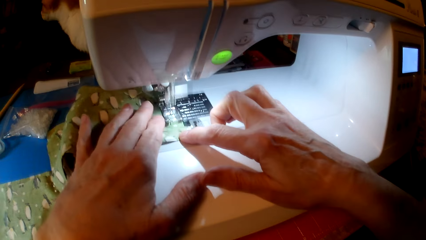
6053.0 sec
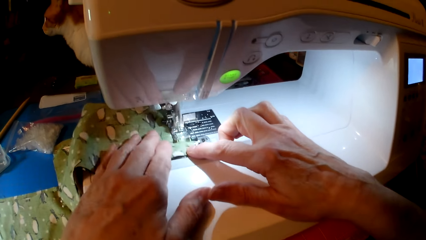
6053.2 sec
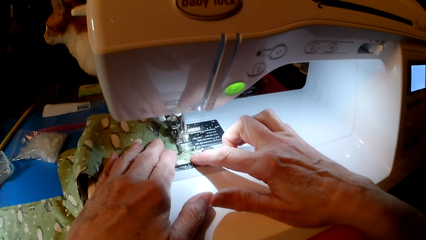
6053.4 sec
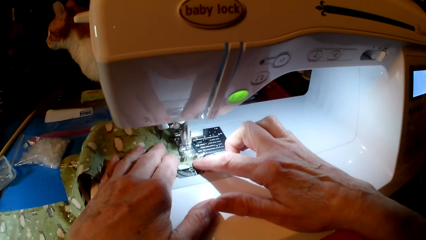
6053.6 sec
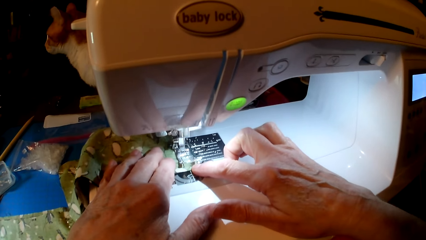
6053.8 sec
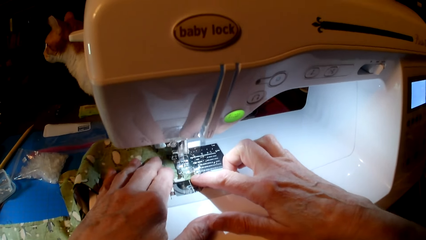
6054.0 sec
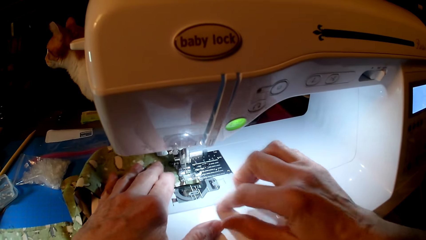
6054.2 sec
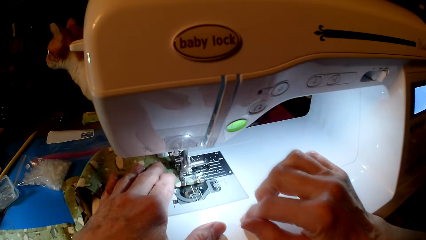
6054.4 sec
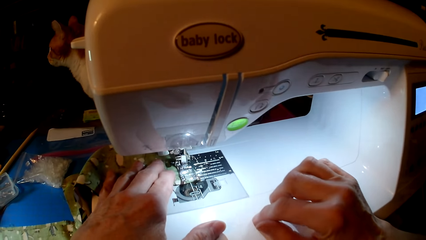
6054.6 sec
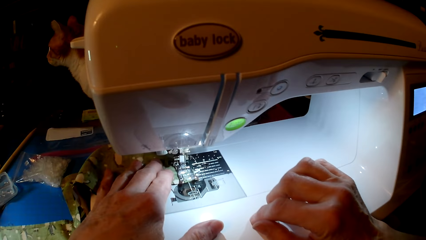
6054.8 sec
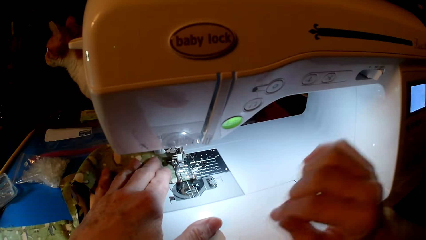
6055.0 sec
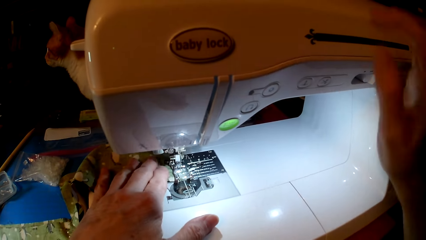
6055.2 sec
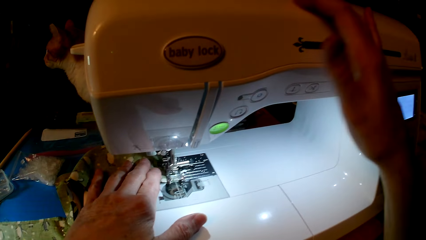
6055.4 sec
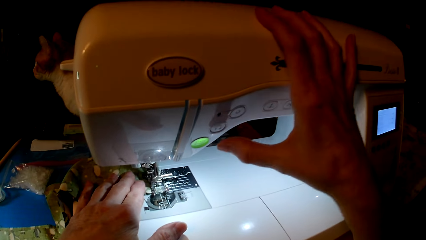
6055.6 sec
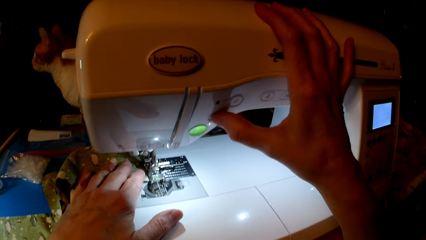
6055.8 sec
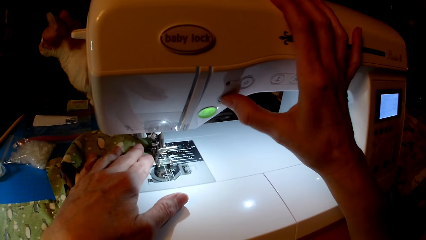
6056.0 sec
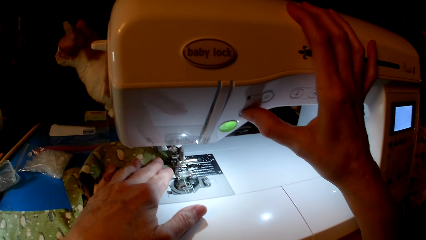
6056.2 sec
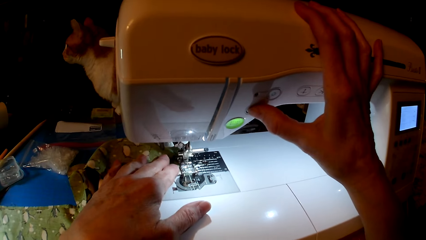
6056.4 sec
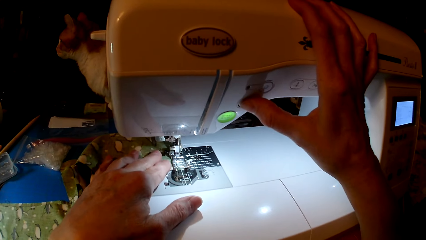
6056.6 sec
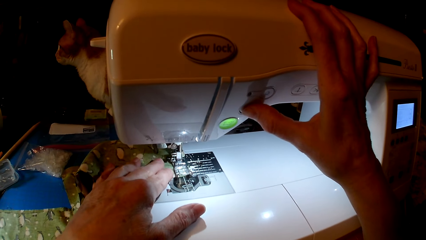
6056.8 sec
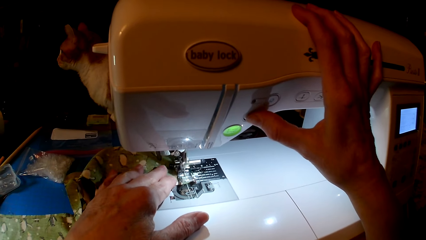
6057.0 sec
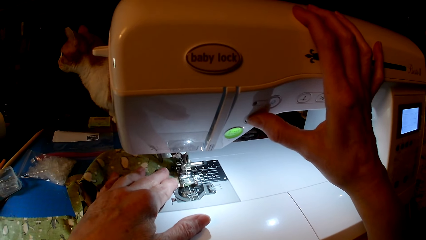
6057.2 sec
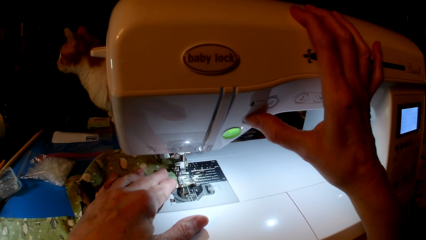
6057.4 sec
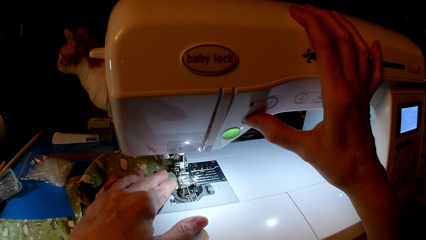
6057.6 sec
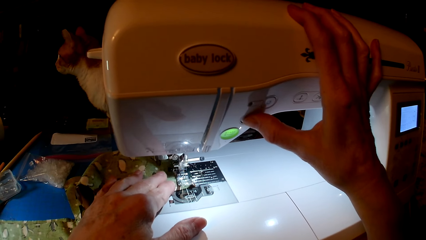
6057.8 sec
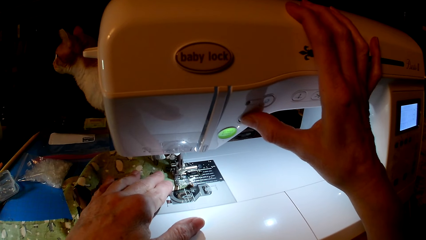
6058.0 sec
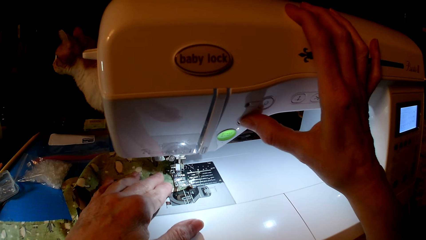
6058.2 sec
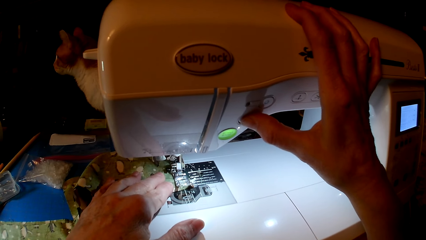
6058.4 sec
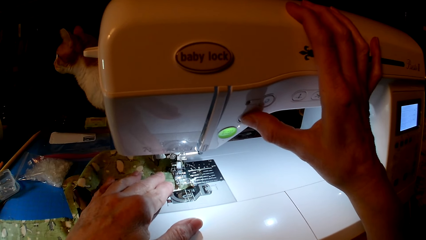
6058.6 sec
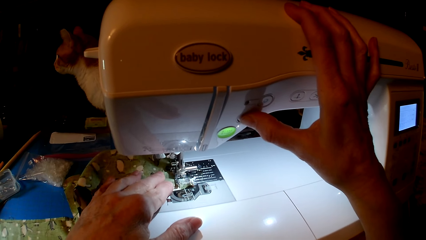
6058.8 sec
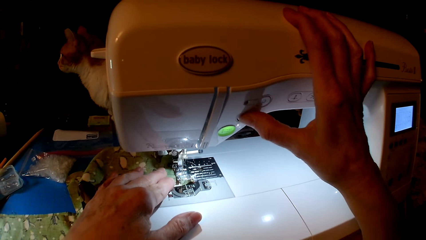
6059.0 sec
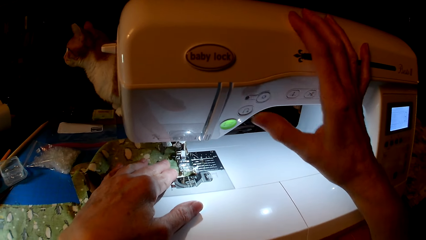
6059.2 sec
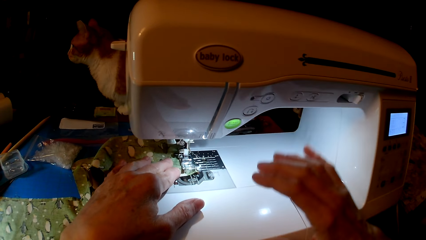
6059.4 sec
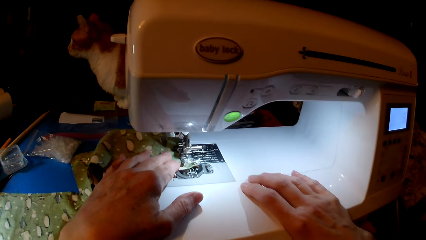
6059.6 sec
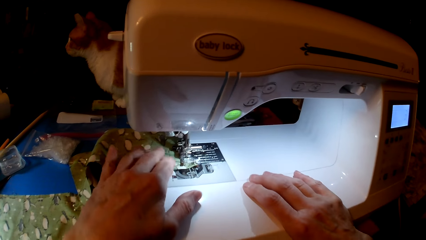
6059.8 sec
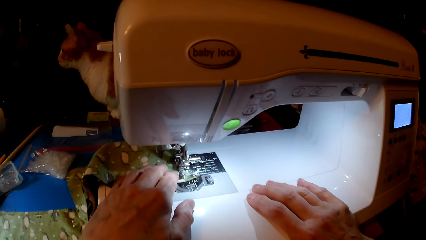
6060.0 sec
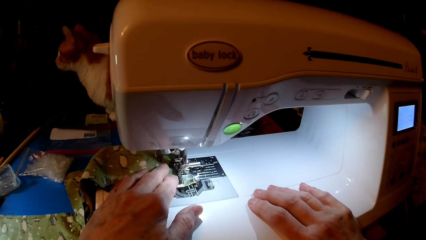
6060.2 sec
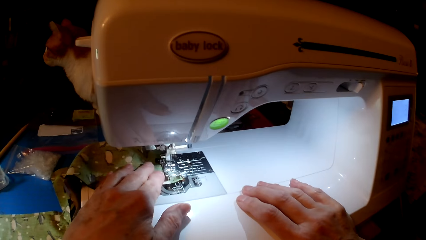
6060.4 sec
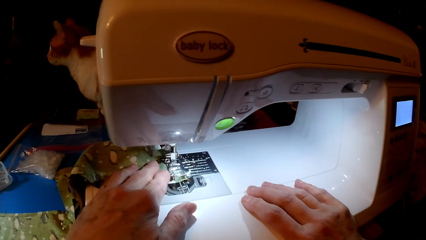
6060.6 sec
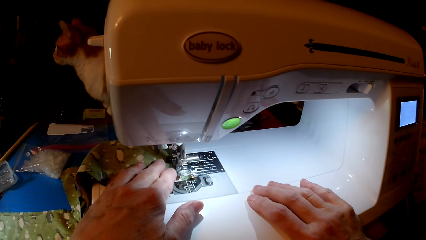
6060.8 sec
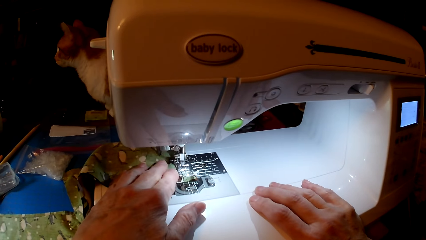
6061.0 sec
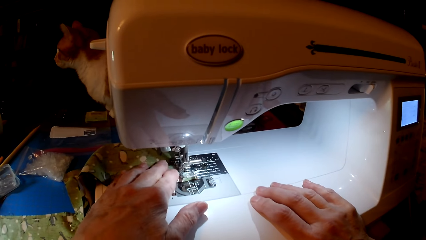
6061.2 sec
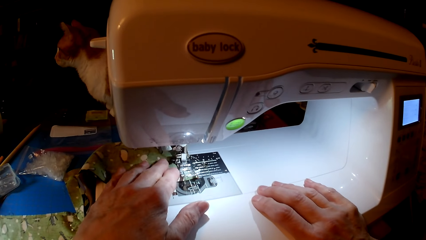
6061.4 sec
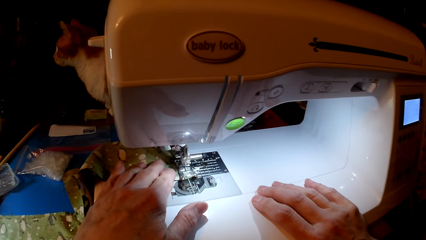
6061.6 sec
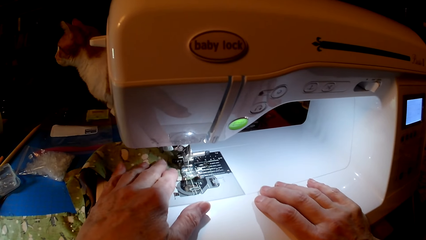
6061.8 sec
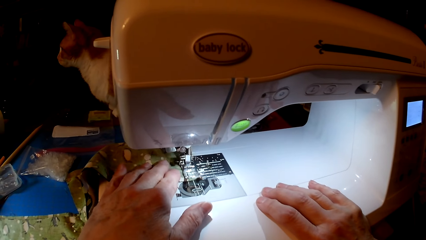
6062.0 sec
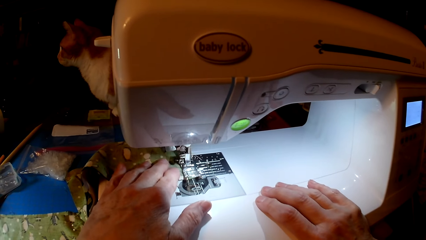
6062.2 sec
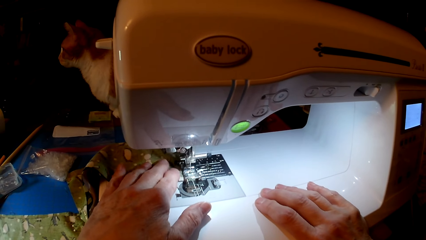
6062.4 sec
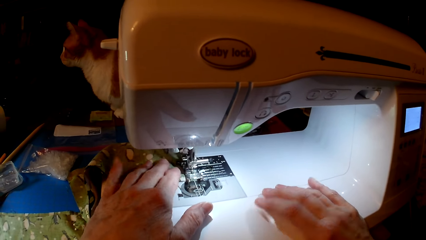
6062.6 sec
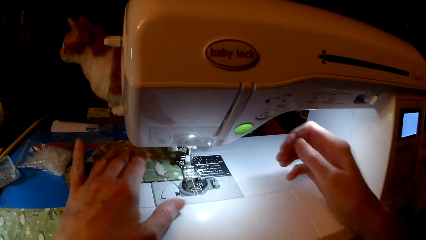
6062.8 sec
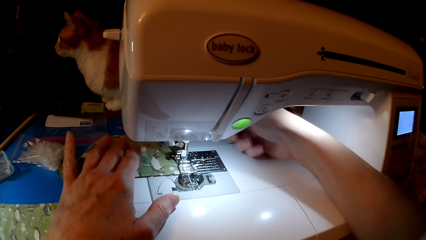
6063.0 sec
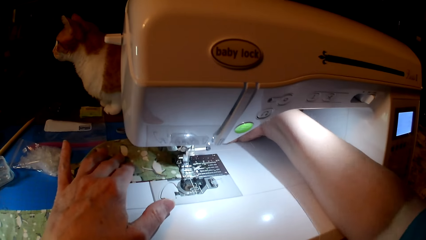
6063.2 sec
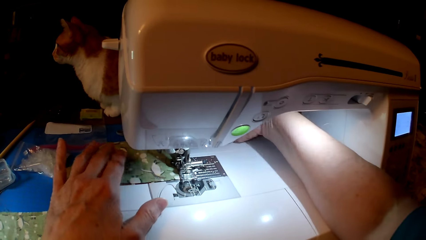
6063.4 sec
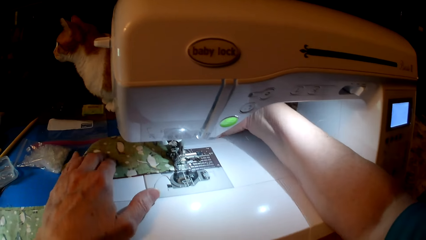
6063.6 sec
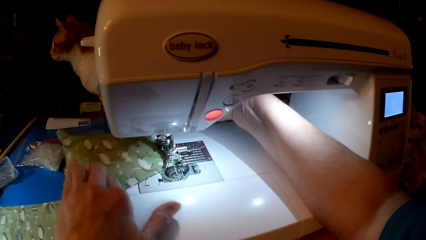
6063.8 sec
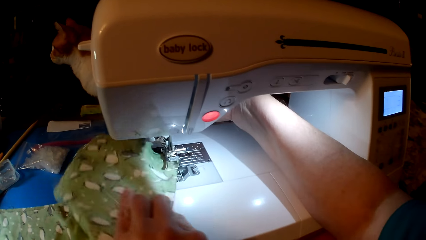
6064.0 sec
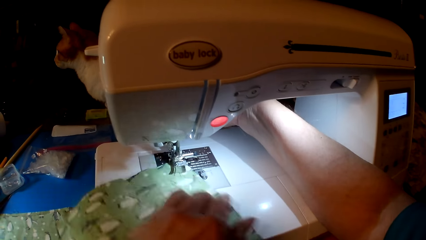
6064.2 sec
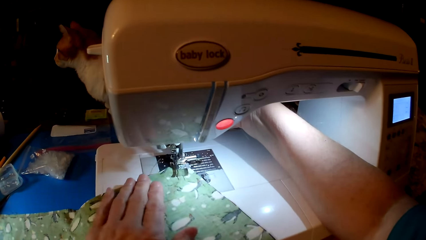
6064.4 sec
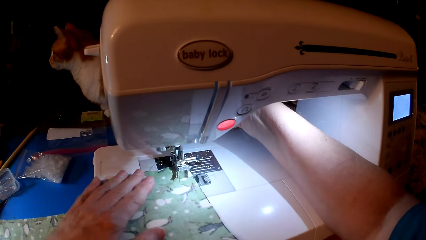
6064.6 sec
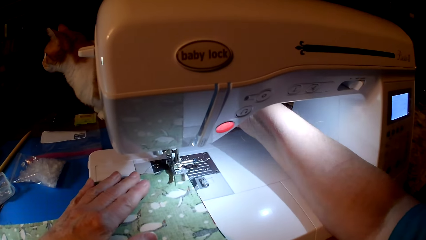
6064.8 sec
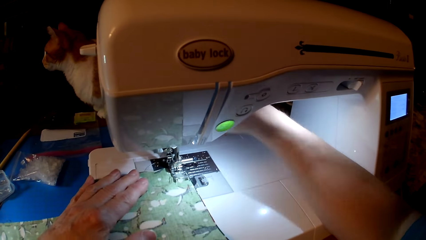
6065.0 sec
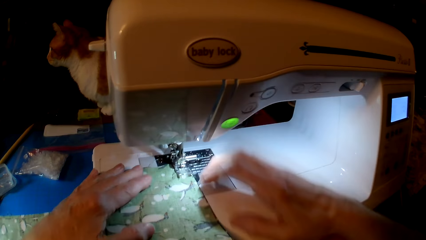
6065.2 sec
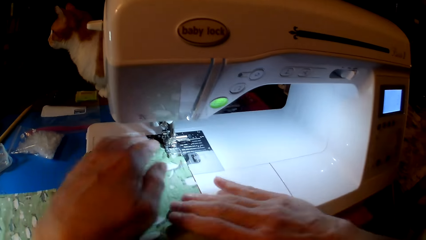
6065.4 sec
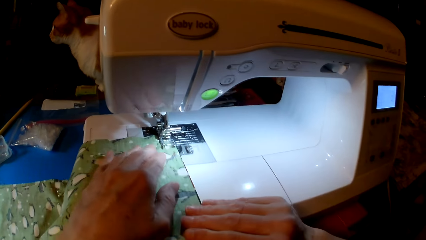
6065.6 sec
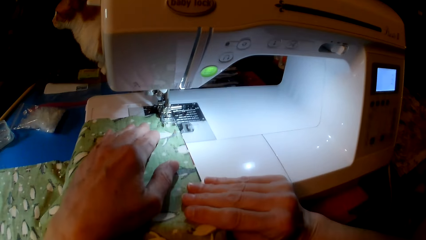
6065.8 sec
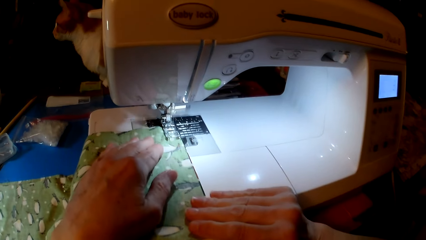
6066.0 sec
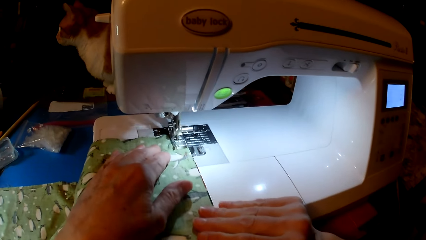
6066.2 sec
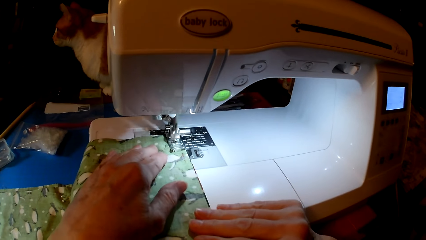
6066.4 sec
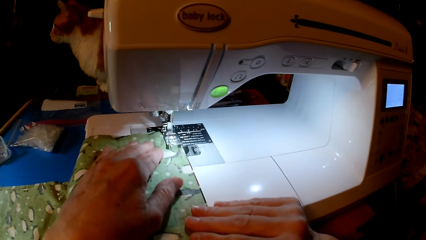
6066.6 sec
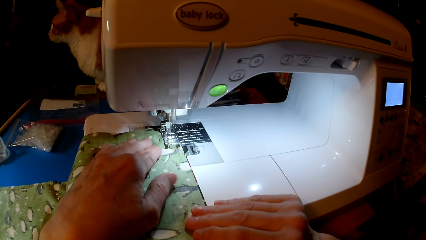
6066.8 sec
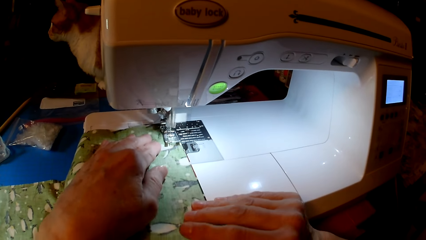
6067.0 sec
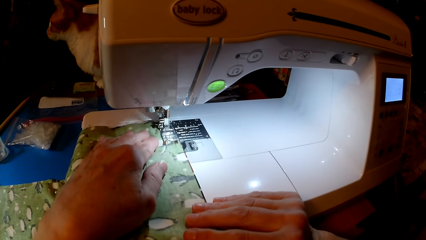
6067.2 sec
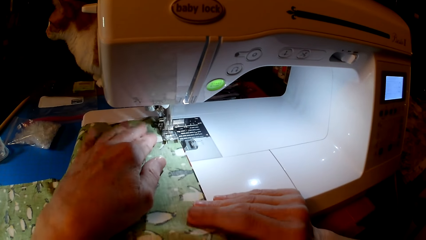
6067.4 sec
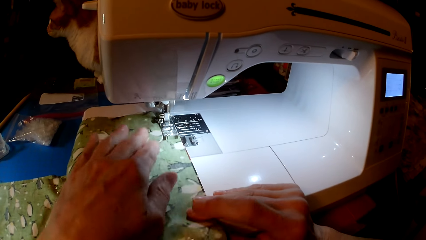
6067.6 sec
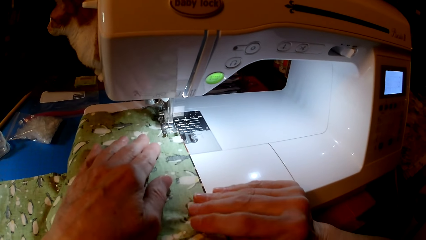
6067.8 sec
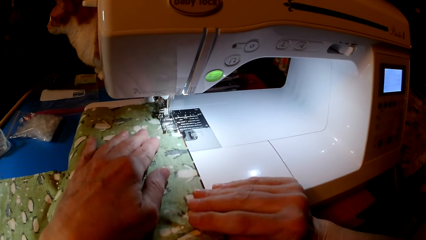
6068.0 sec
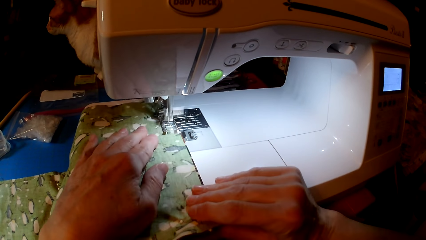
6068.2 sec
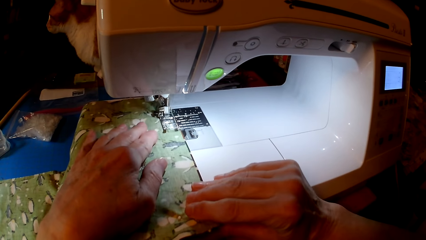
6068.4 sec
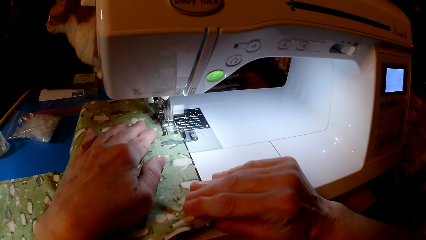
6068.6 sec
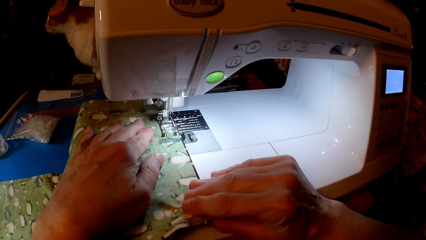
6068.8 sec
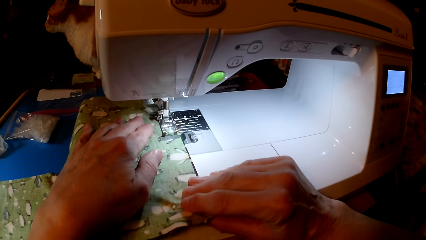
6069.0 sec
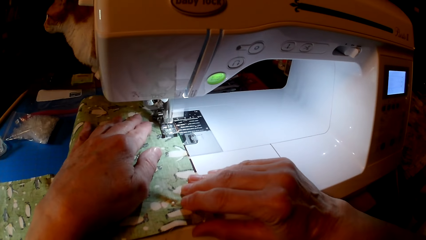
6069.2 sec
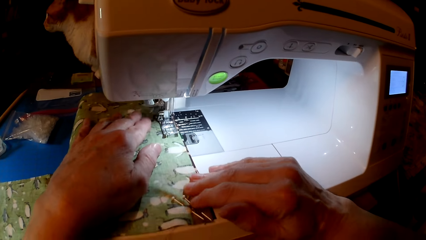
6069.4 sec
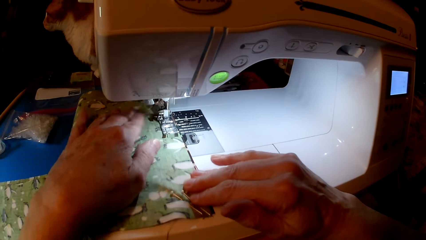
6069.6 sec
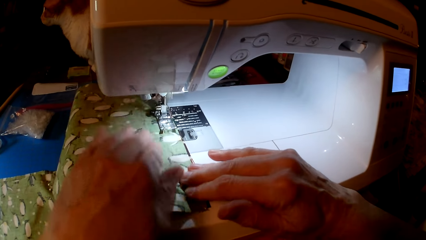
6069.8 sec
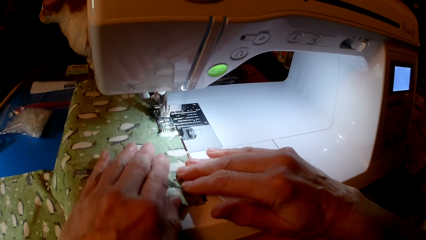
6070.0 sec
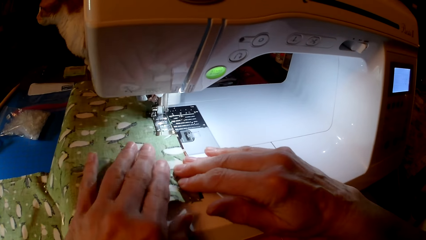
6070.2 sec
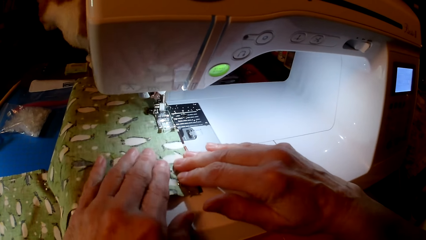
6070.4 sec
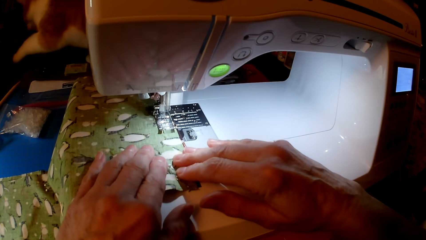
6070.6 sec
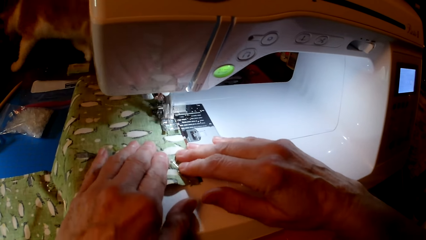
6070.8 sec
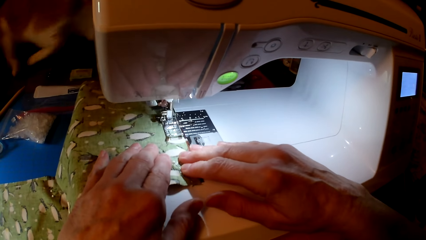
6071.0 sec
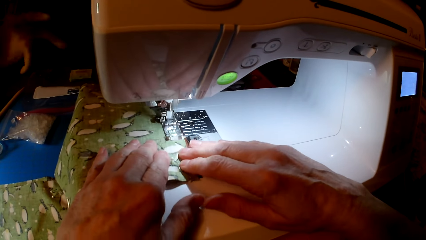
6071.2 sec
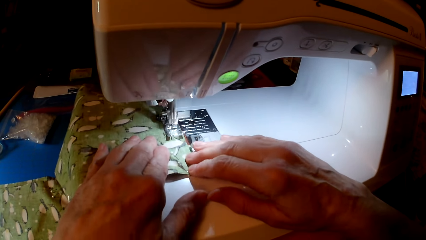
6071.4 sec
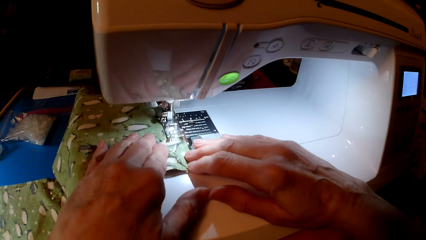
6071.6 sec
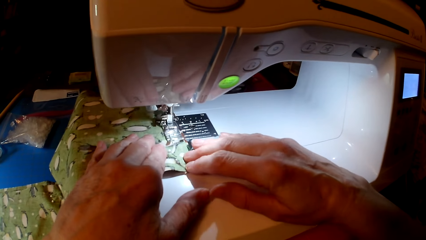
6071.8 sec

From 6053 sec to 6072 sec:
The camera wearer holds the sewing machine. They sew the cloth. They turn the cloth. They sew the cloth.
